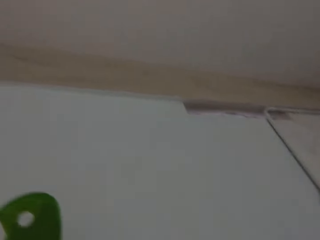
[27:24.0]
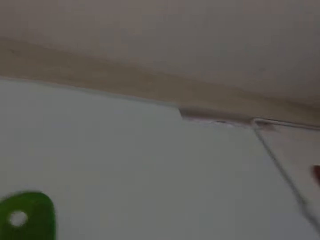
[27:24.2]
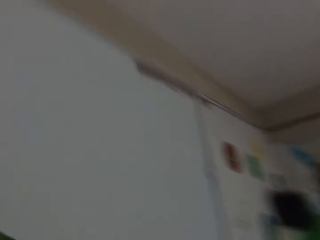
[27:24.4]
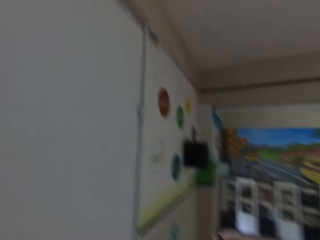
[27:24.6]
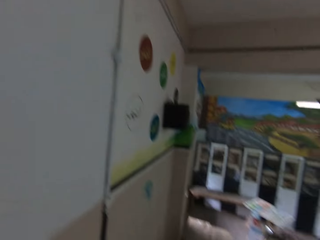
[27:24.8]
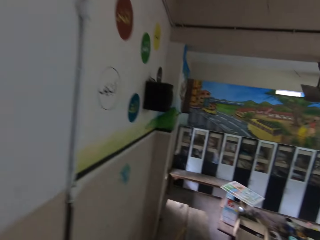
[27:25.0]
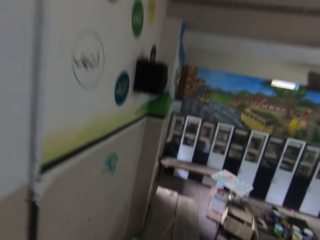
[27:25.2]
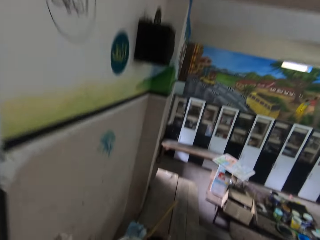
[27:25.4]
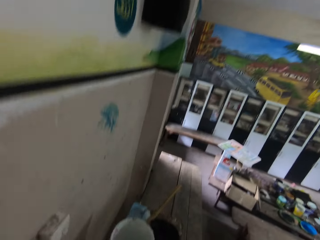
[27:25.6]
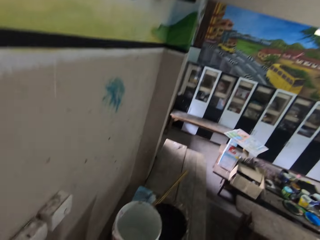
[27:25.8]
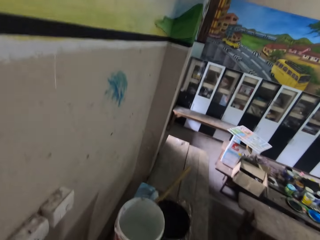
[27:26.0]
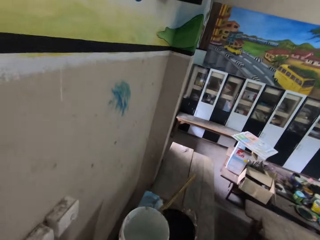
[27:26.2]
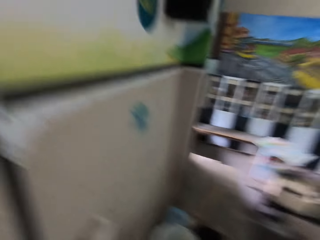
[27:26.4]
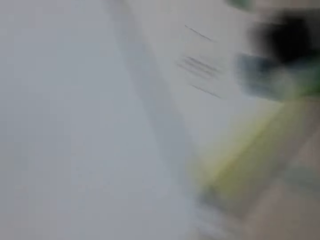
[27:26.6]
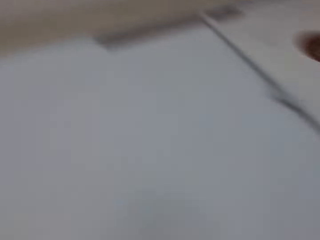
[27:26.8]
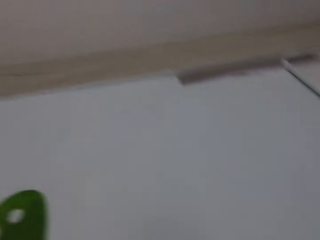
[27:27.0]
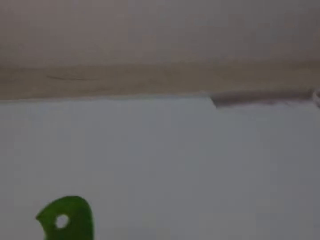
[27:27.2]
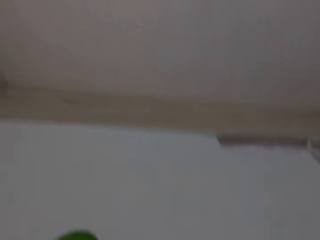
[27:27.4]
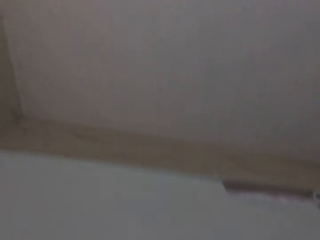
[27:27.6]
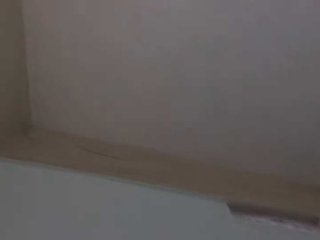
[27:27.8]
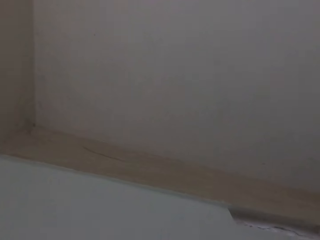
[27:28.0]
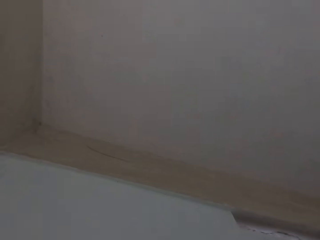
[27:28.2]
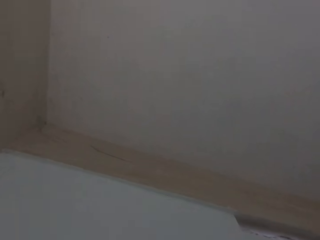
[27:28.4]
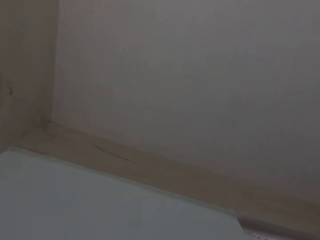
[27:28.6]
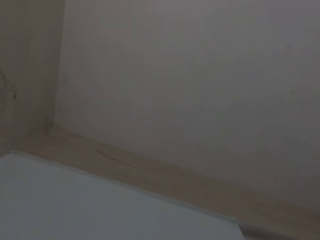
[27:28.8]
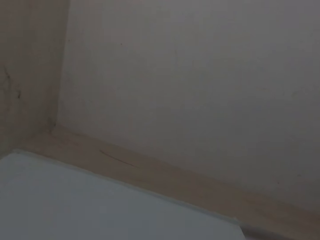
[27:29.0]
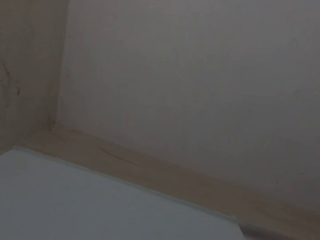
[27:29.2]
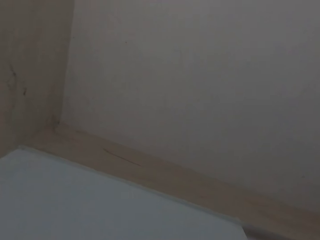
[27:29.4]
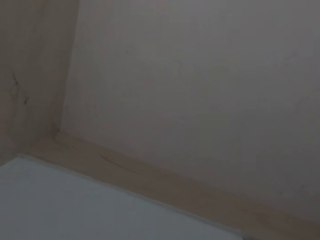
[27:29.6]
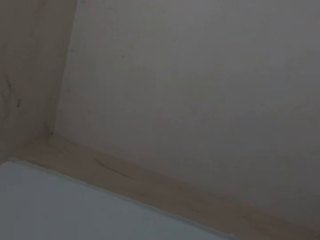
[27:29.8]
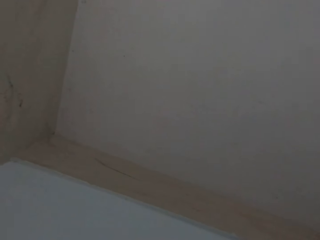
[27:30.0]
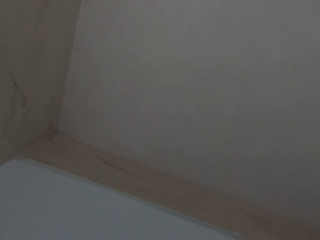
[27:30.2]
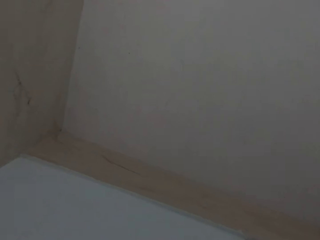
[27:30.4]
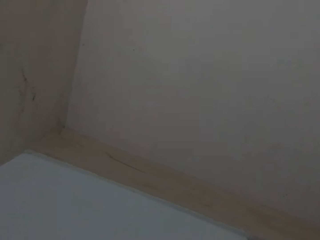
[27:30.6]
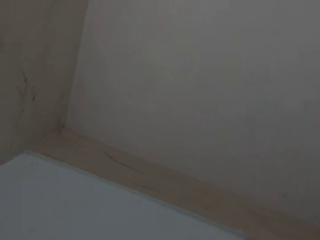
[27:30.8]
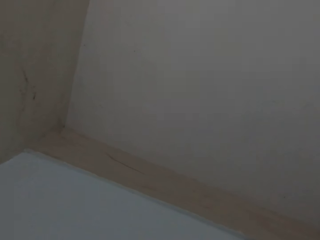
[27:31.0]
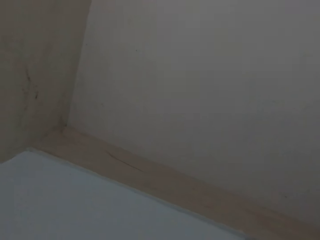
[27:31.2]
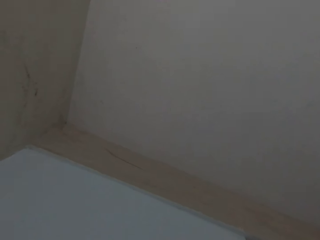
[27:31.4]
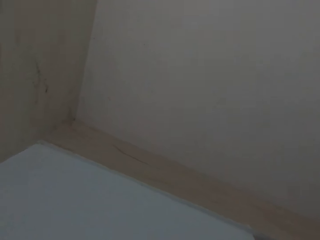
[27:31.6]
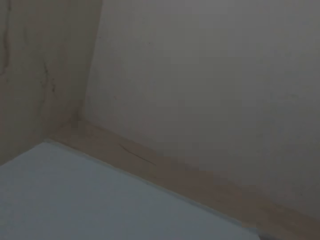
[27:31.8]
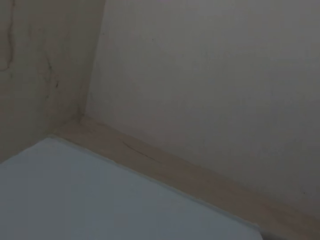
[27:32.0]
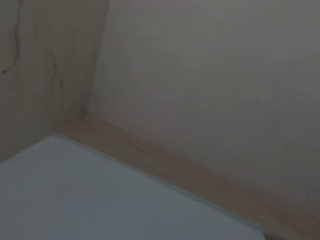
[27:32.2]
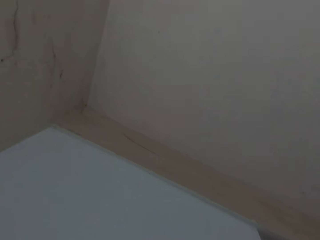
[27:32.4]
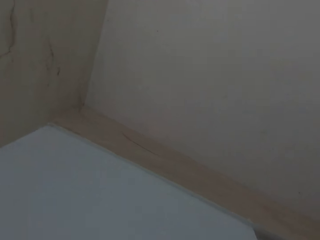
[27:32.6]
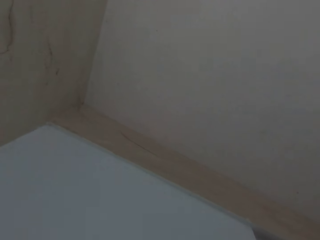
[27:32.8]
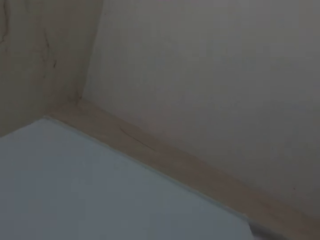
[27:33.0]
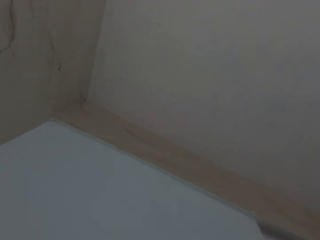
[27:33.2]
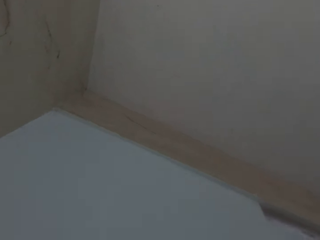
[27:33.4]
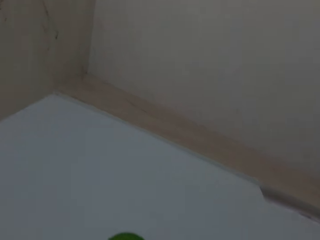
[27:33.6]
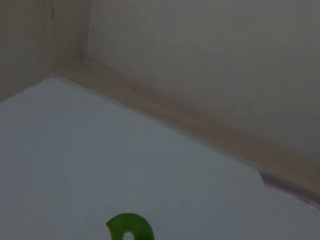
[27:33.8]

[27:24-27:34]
The camera wearer loads paint on the paintbrush in his right hand from a paint bucket. He paints the wall with the paintbrush in his right hand.

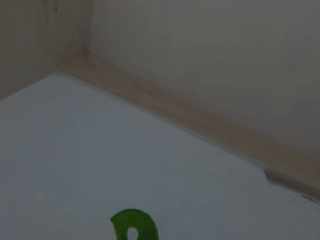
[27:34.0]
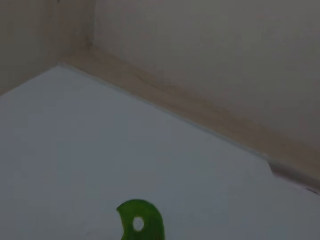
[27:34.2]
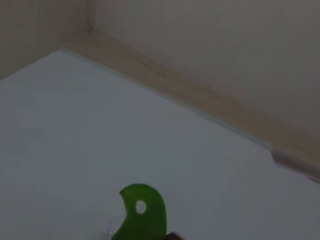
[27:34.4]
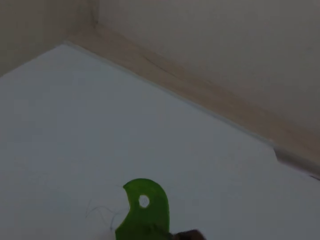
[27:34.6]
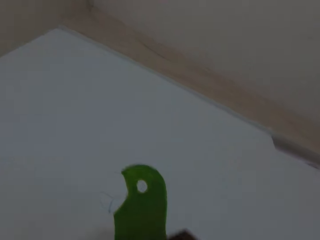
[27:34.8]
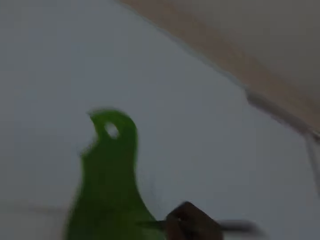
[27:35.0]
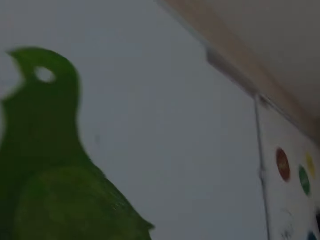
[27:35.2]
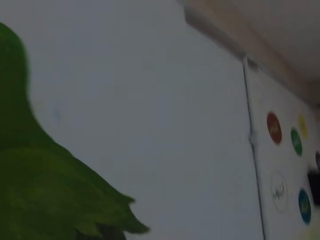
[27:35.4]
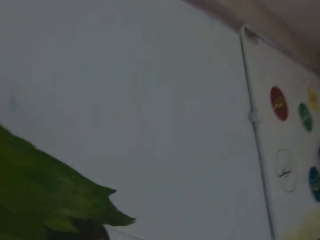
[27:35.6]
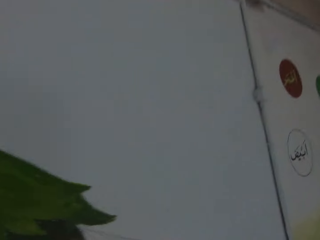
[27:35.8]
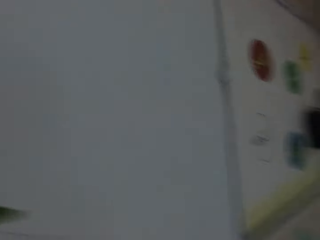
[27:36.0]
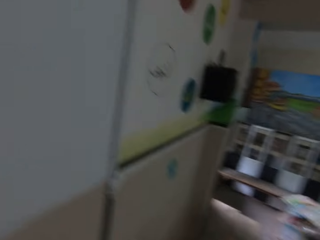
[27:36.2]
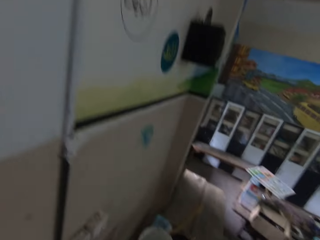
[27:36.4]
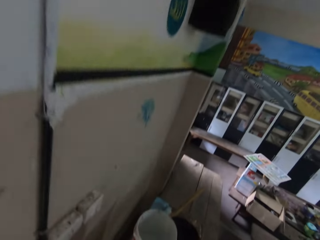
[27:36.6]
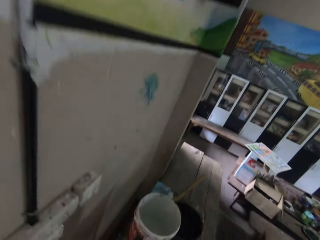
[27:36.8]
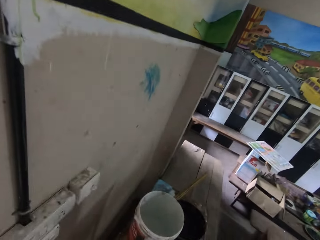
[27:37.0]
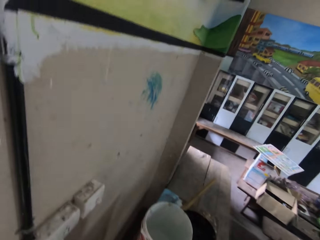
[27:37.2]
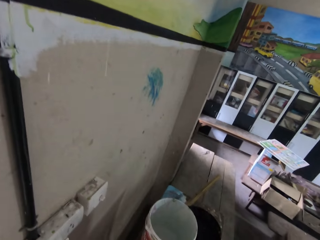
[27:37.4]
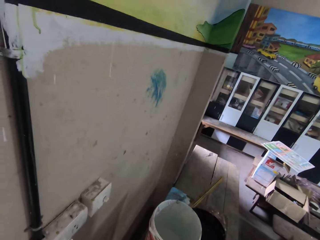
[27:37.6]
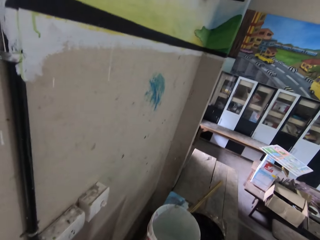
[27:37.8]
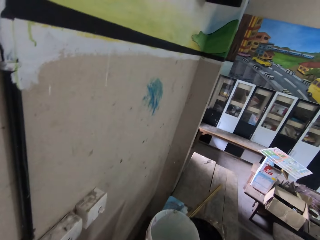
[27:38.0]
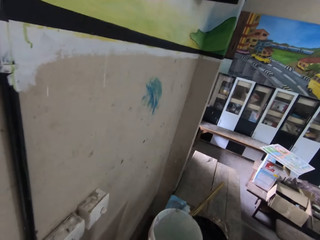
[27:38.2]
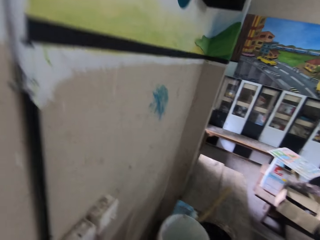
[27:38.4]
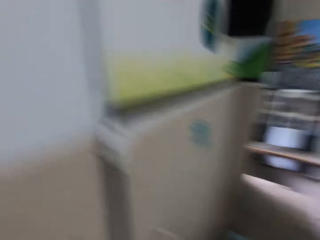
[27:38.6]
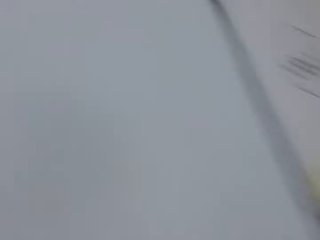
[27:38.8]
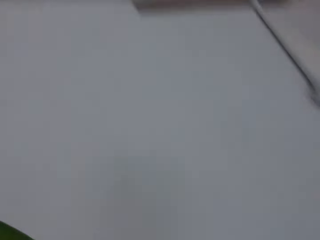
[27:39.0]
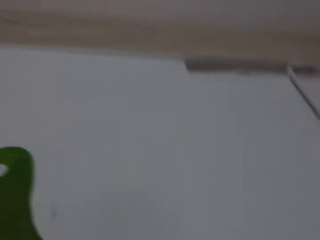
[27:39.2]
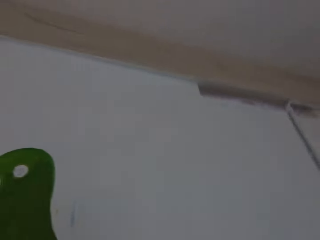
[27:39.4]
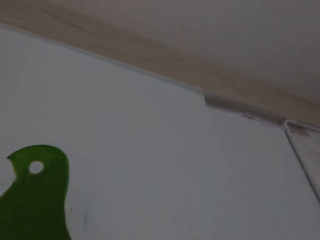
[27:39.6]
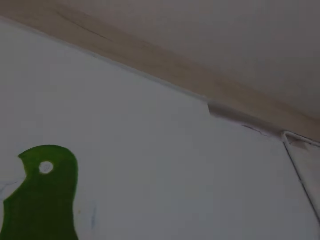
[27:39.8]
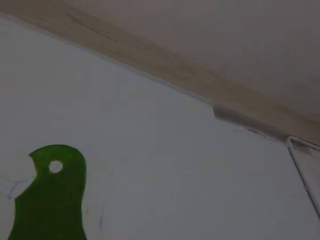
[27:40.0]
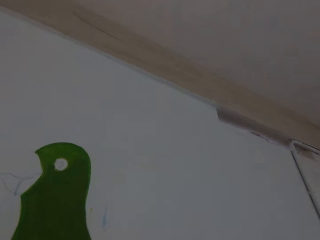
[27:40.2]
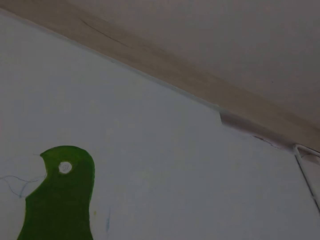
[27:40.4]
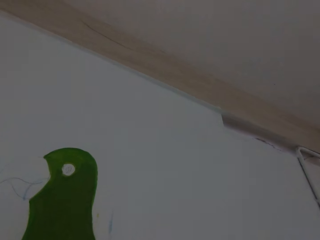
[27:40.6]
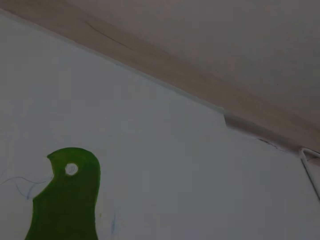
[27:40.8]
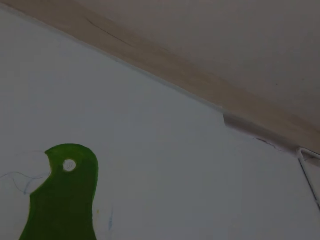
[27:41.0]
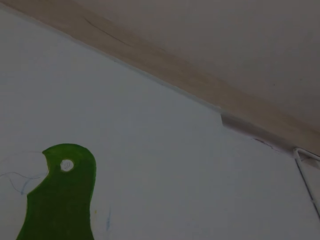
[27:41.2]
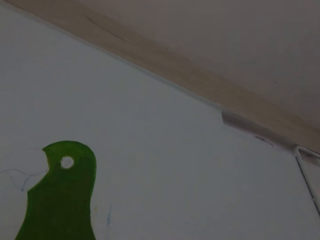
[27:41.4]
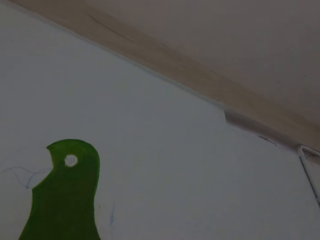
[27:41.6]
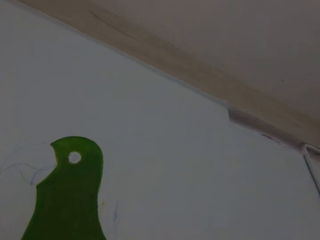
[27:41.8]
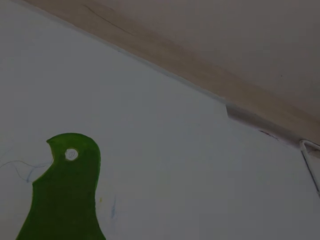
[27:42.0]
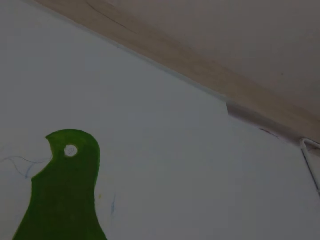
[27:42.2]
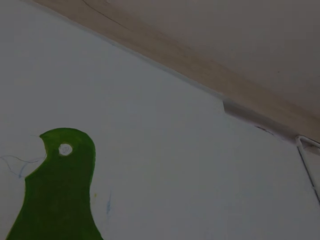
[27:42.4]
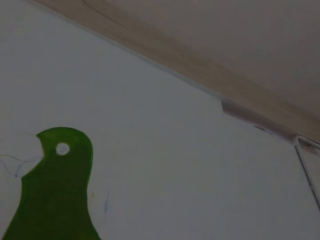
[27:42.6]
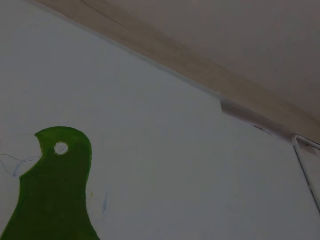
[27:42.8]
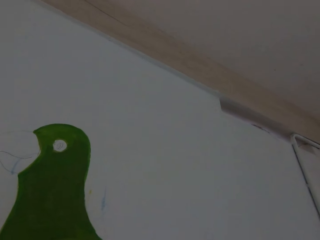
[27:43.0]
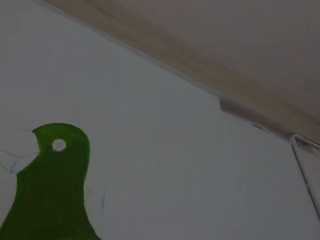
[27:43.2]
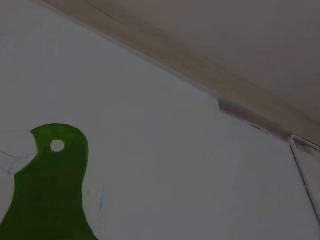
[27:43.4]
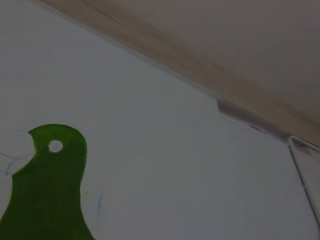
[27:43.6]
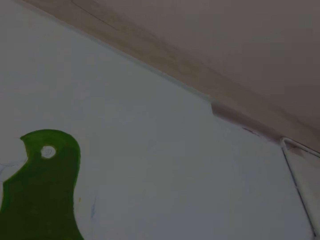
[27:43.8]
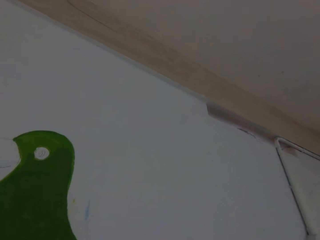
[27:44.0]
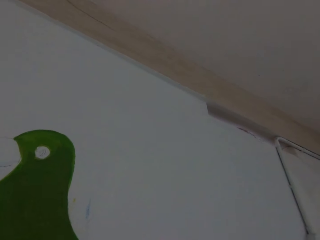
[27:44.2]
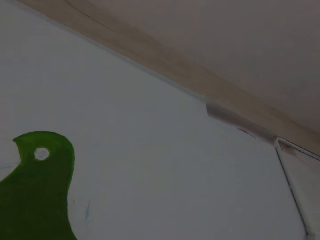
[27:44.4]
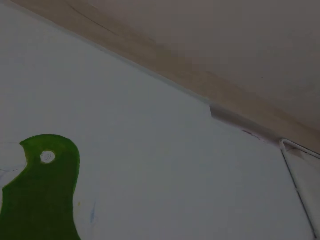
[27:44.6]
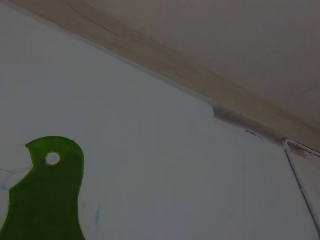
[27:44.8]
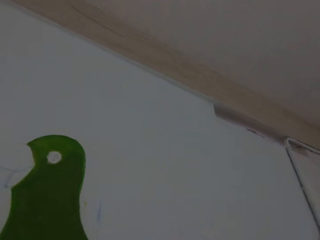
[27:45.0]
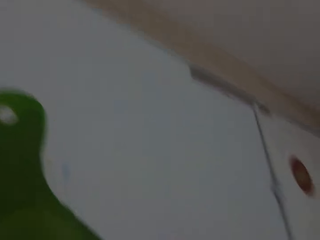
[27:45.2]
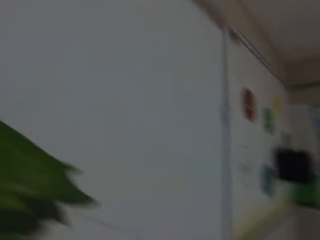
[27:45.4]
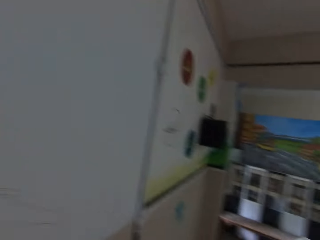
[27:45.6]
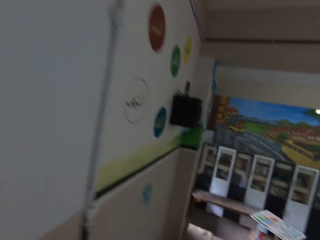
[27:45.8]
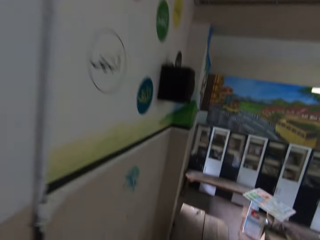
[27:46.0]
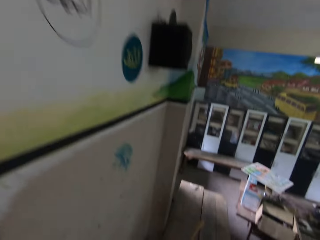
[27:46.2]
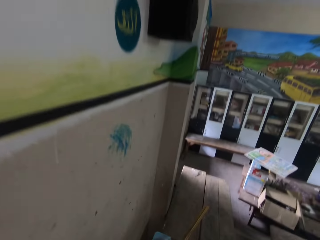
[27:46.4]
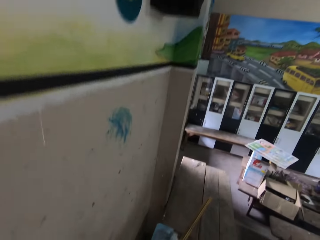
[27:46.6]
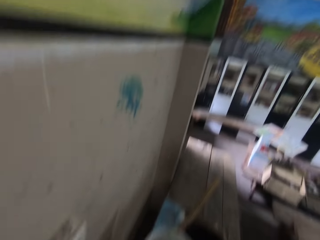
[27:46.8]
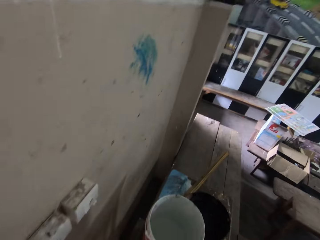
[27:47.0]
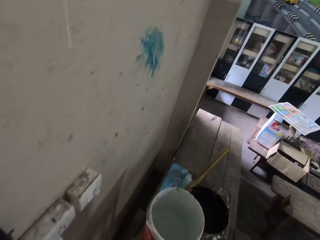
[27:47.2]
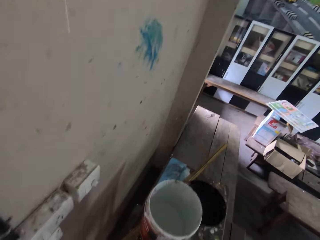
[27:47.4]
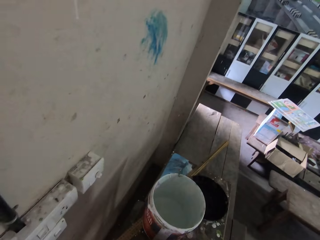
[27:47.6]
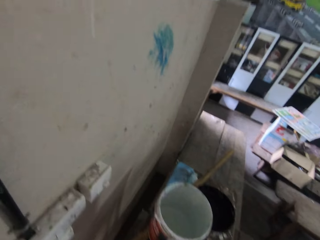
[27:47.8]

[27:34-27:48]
The camera wearer loads paint on the paintbrush in his right hand from the paint bucket. He paints the wall with the paintbrush in his right hand. He loads paint on the paintbrush in his right hand from the paint bucket.
